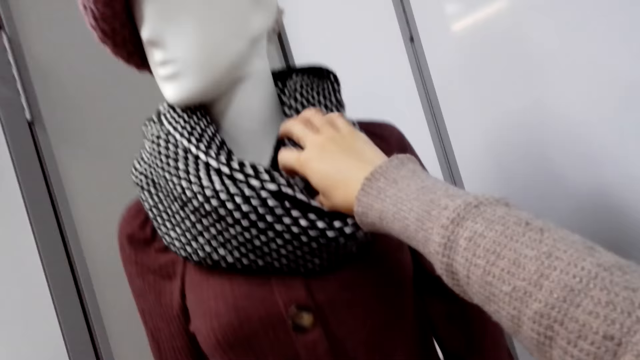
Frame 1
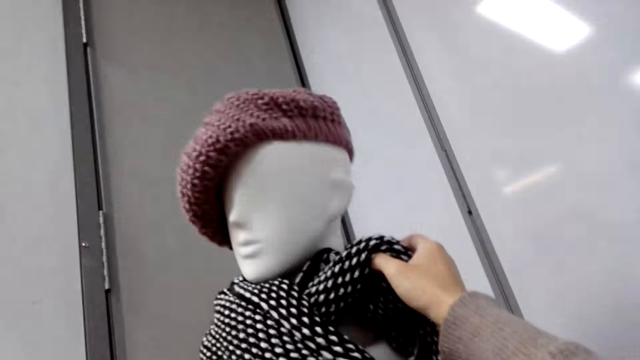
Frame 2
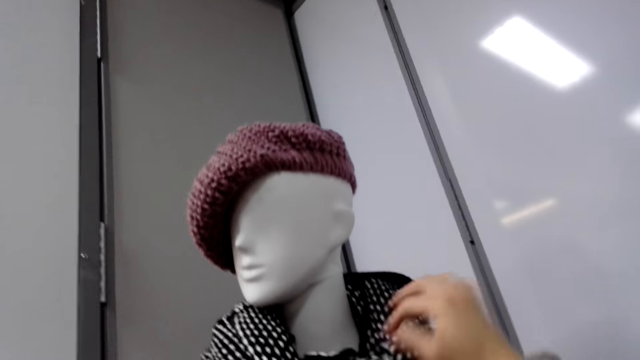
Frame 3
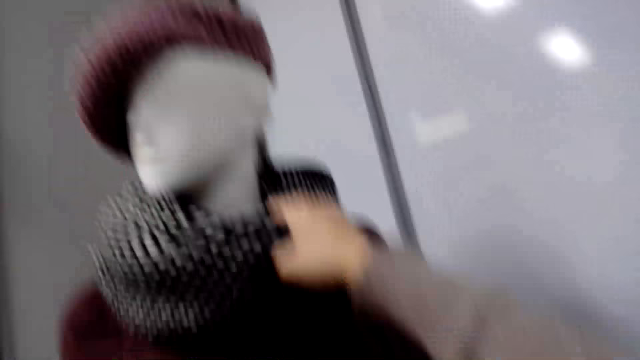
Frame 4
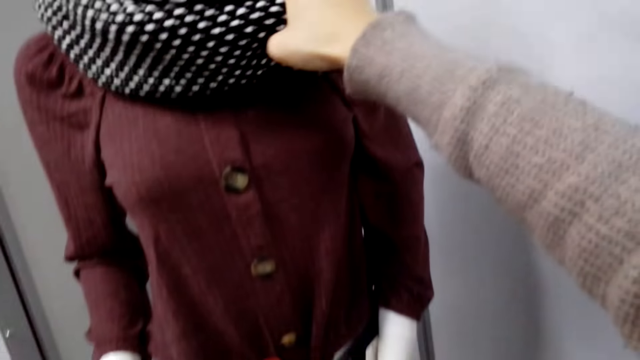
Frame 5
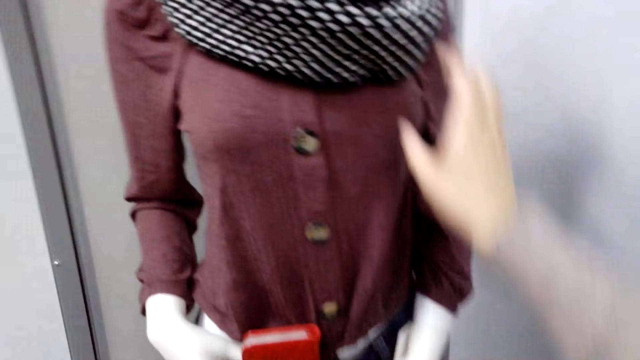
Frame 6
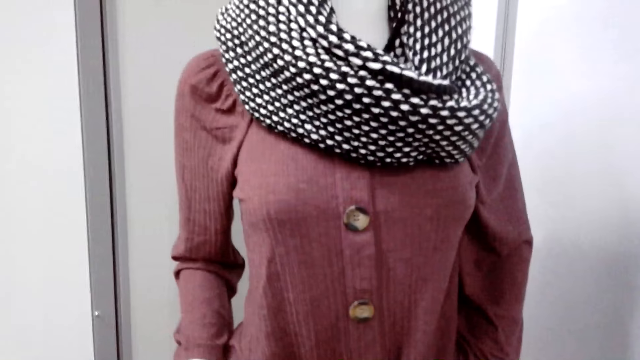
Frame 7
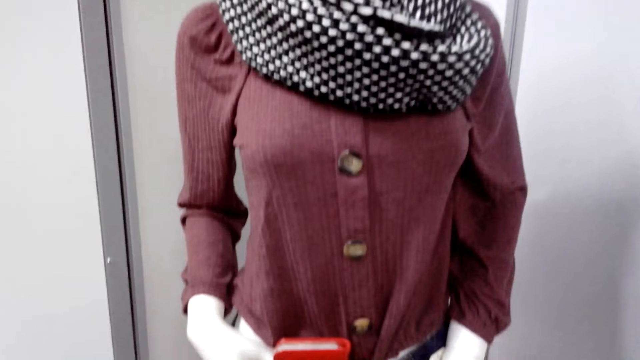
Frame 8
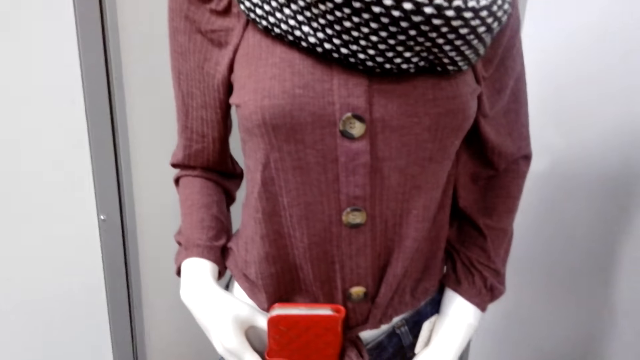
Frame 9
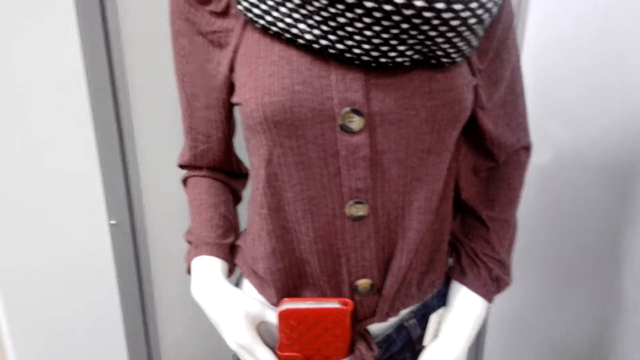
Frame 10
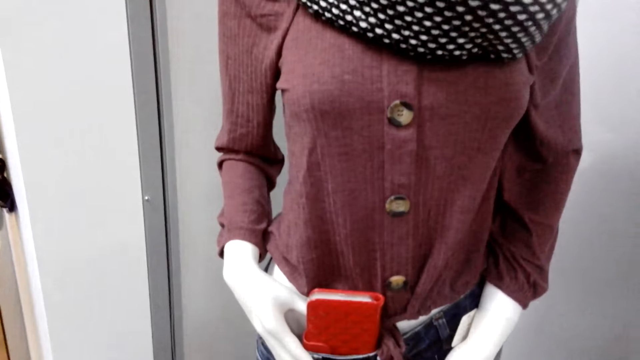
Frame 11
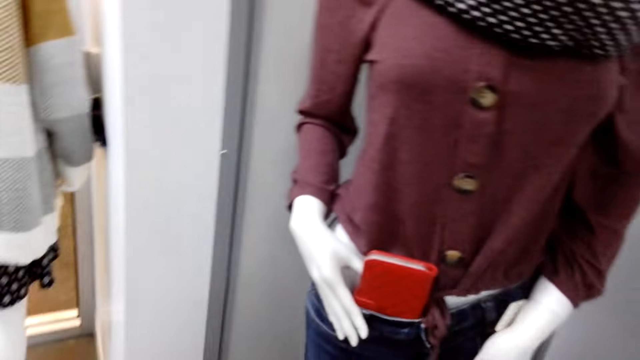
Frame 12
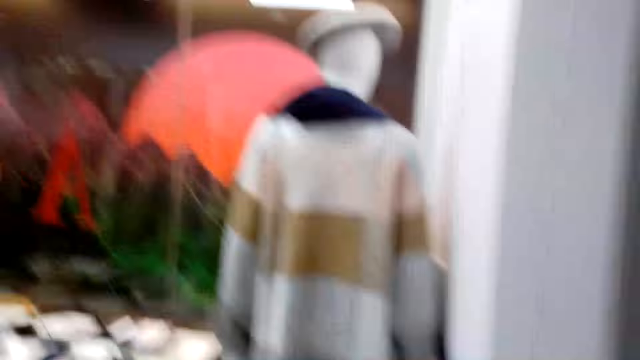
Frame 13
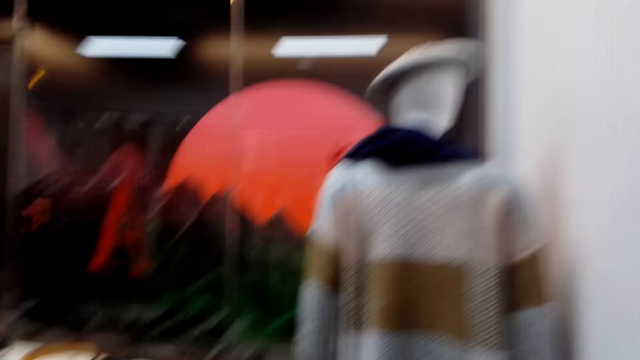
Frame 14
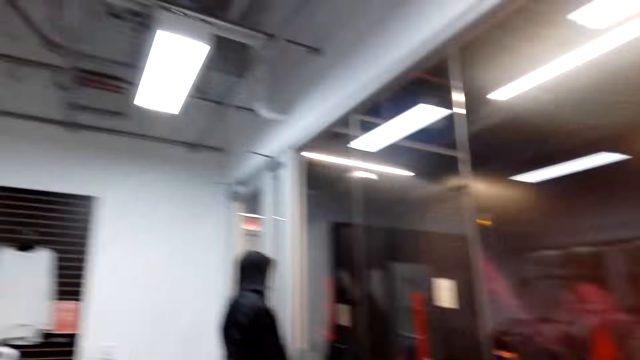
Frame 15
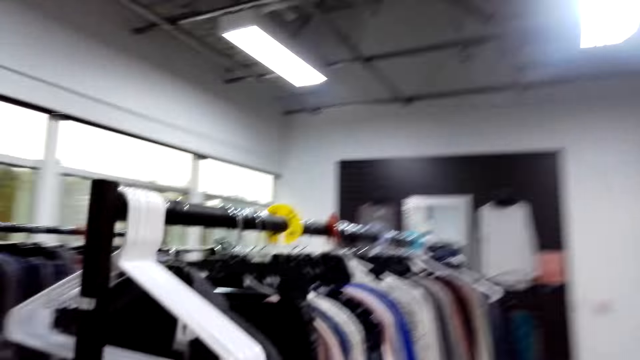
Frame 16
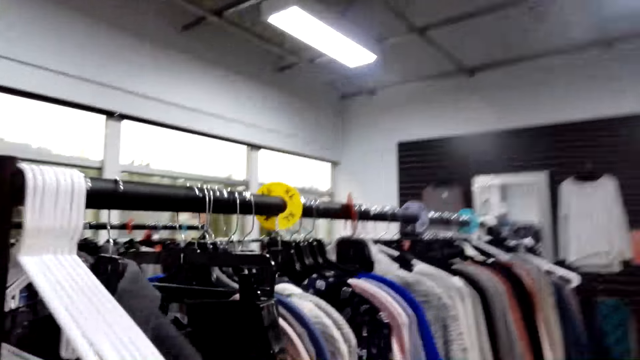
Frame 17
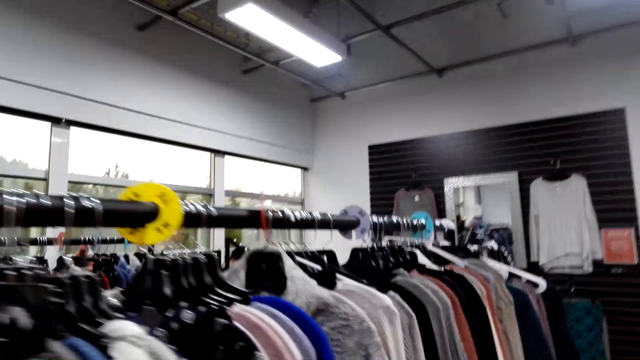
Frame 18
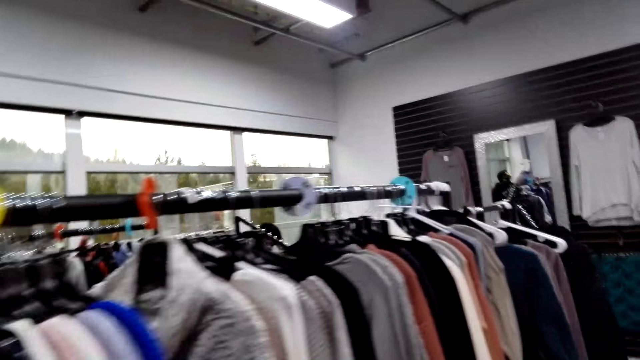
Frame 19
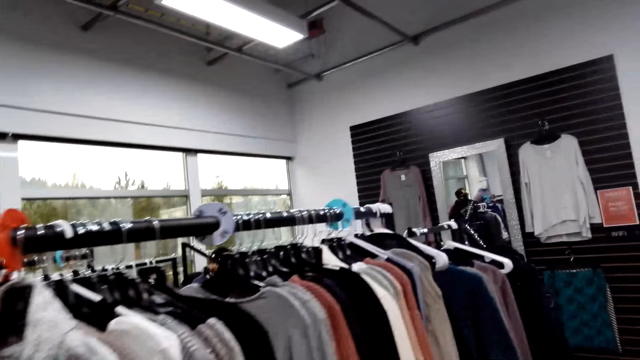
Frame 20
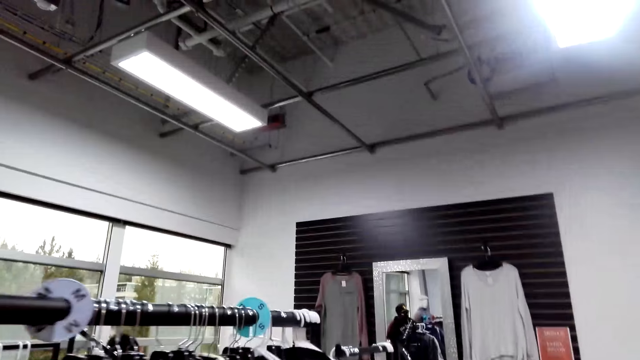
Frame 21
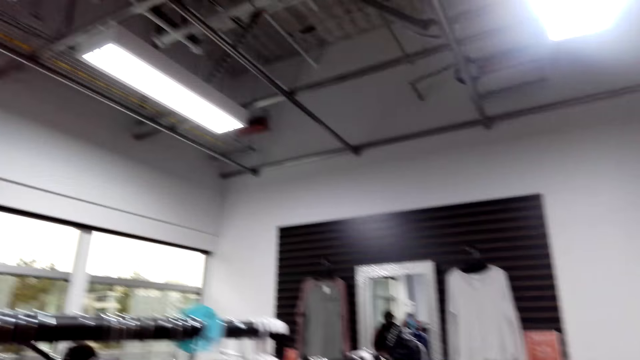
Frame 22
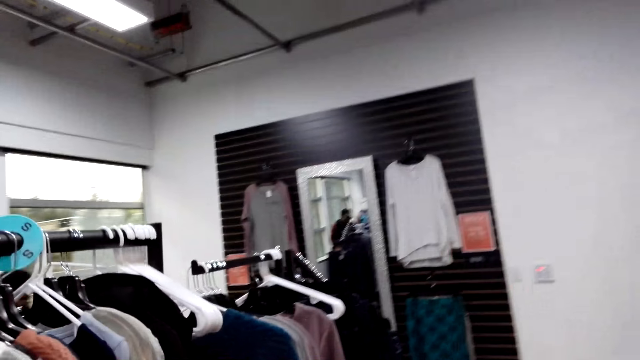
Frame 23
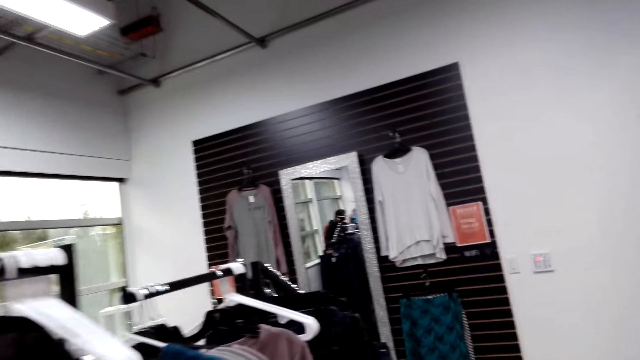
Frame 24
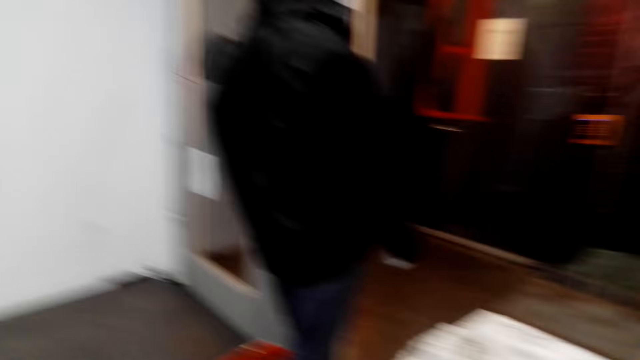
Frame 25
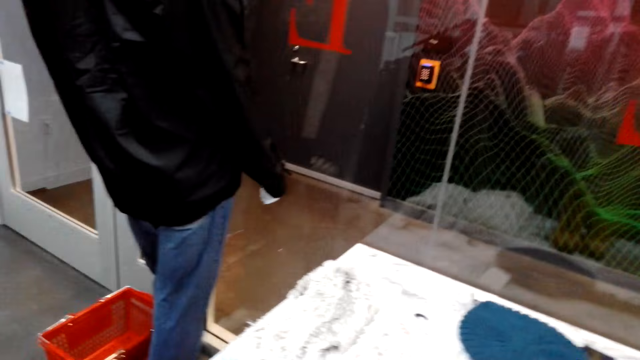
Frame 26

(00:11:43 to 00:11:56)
The camera wearer touches a scarf on the mannequin. They walk on.

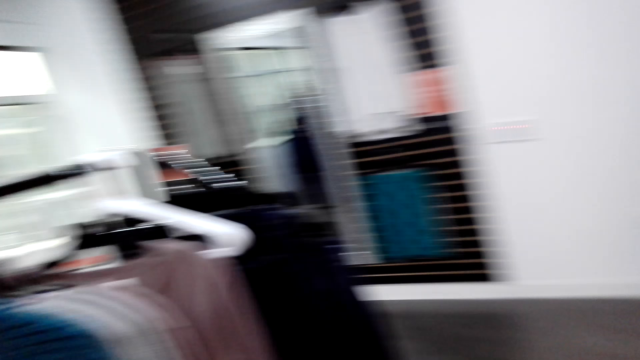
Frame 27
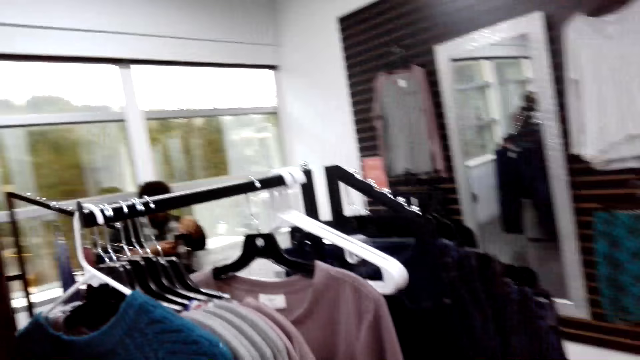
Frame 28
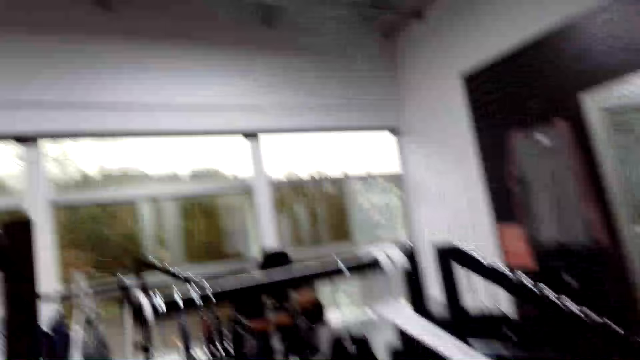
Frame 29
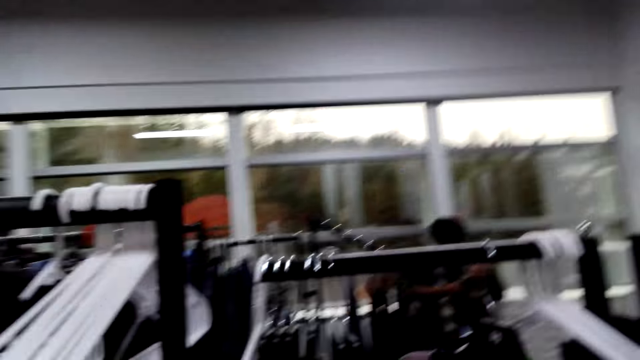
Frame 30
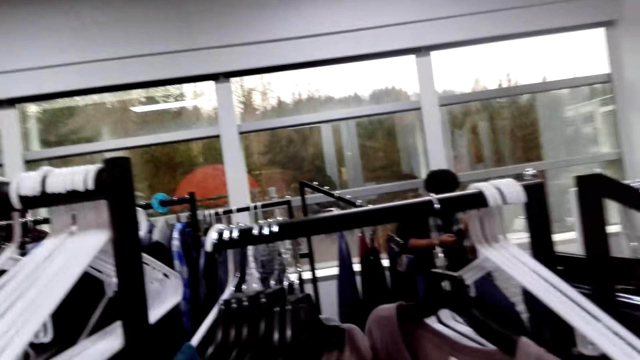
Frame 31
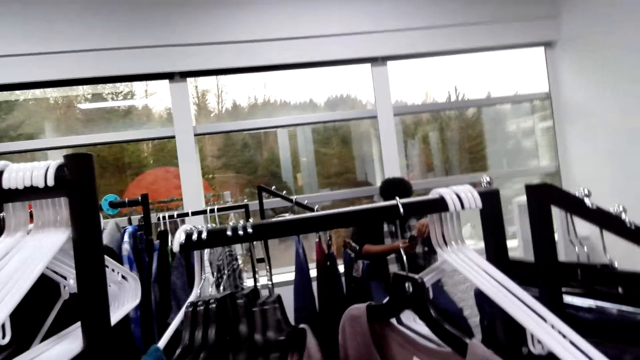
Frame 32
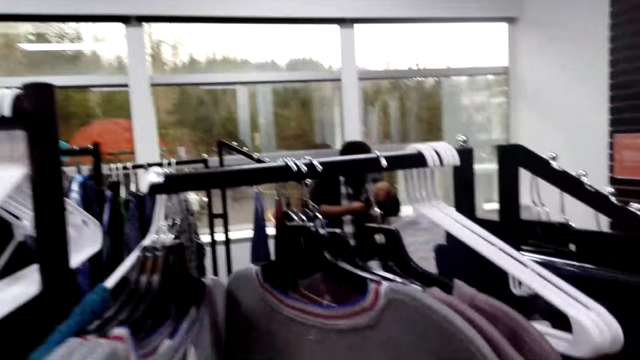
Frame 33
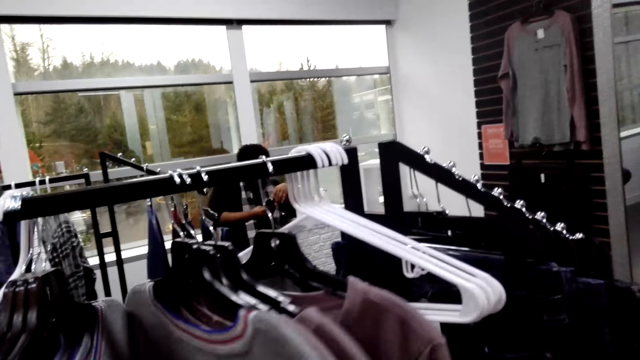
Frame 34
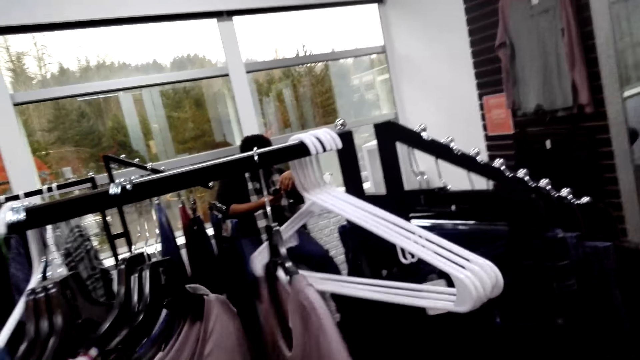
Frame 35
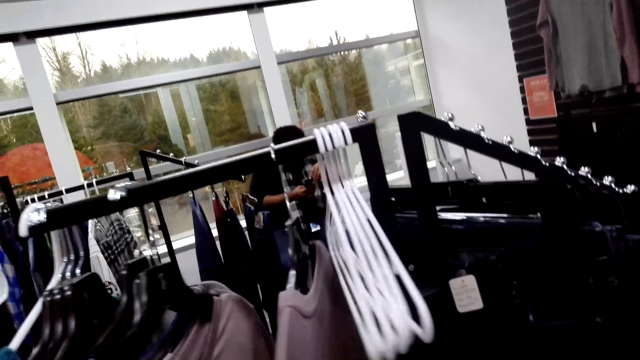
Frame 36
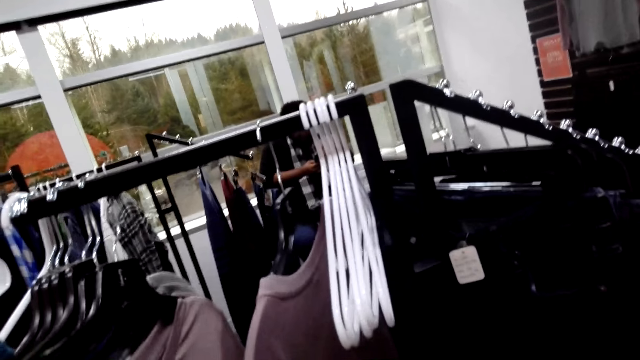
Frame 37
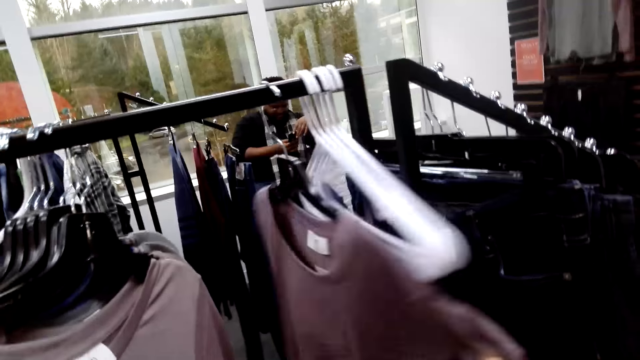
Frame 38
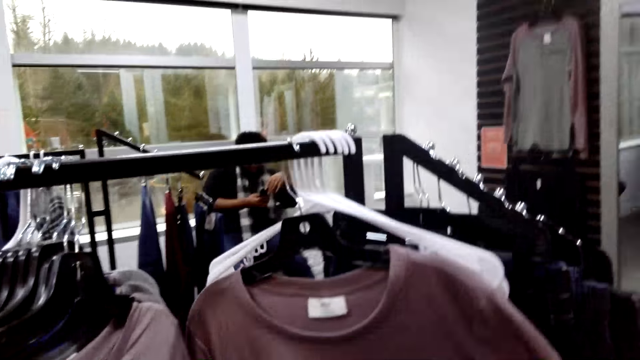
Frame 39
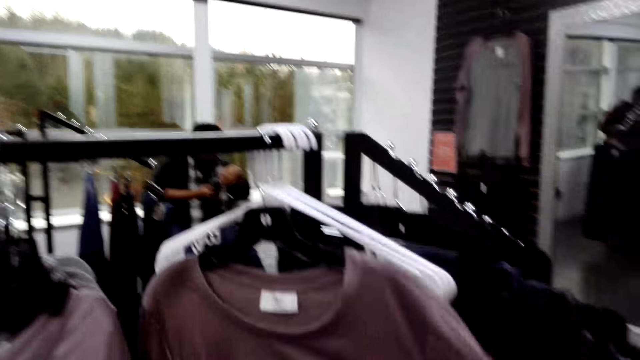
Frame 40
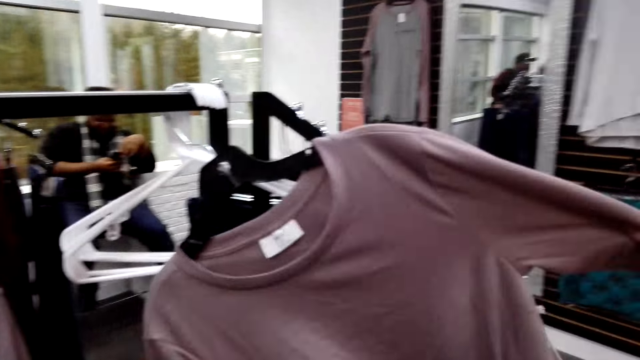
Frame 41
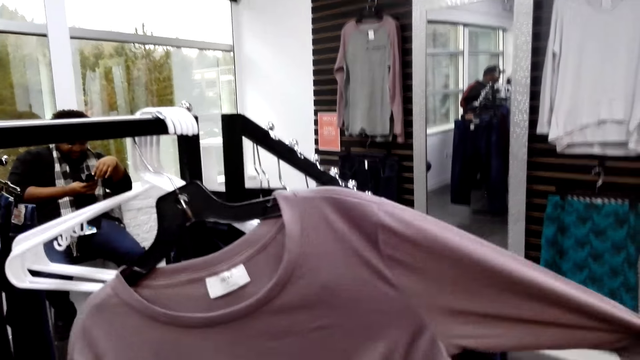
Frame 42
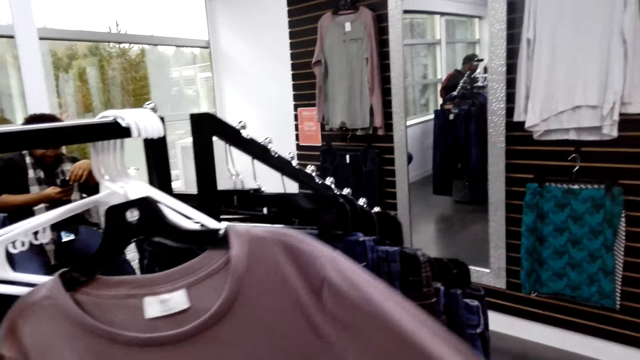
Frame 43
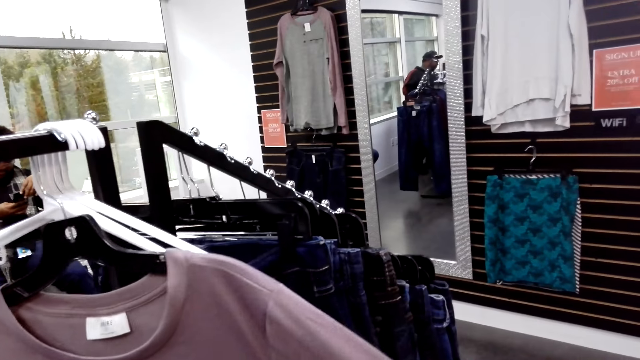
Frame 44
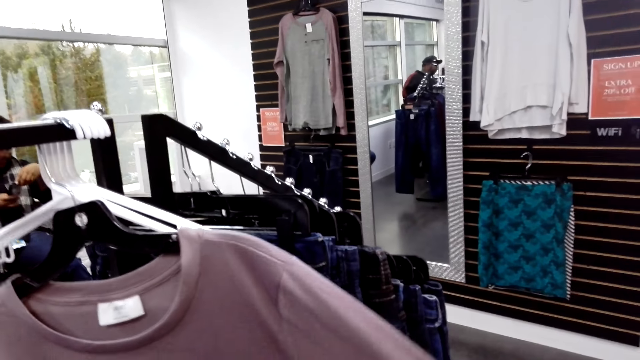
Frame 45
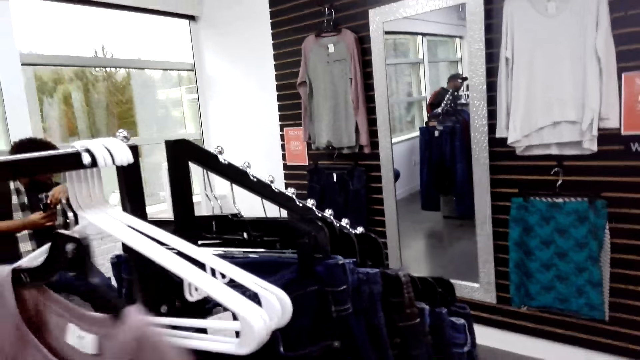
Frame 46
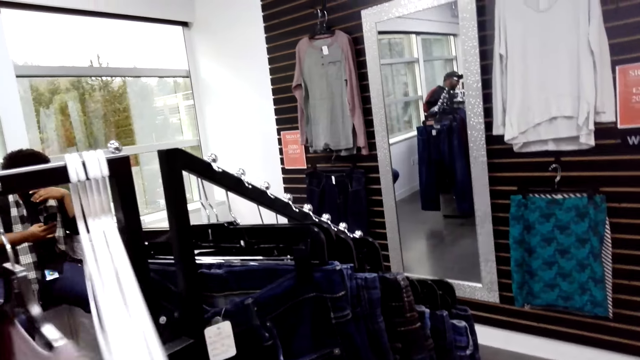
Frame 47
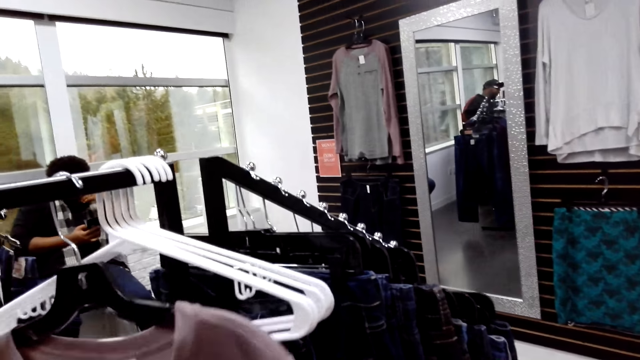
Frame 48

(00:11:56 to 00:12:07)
The camera wearer touches the sweater on the cloth line. They do something.
